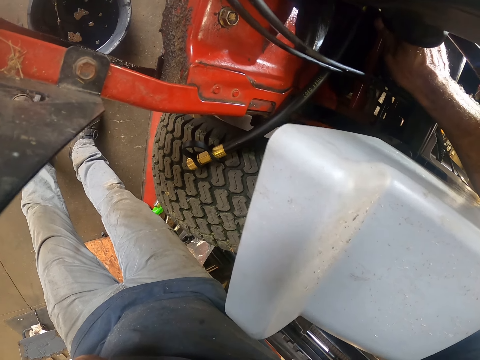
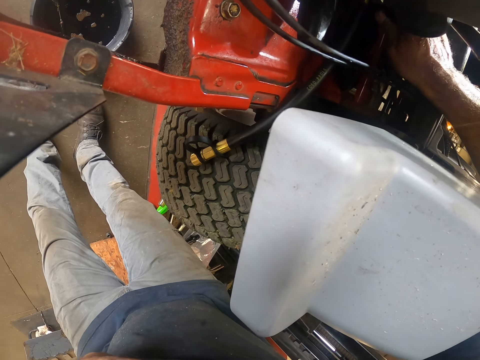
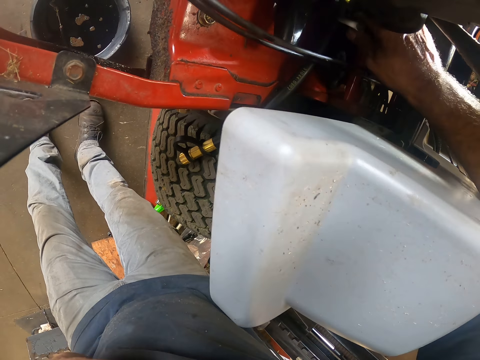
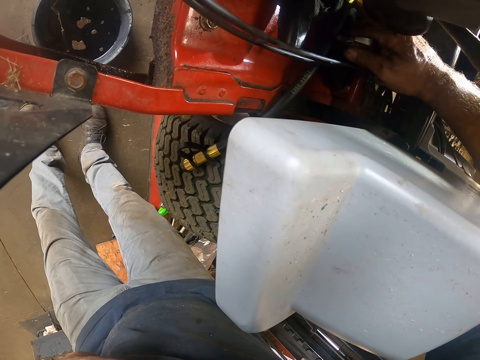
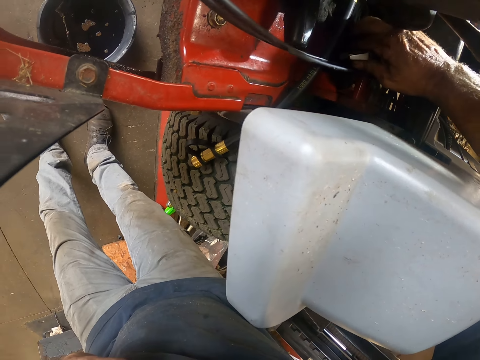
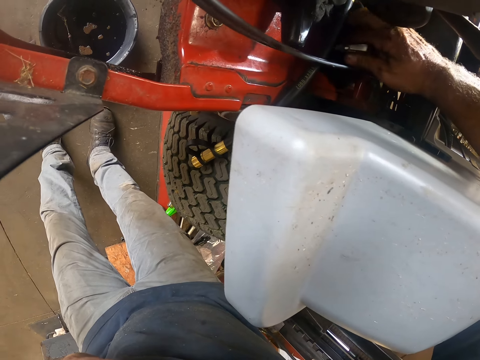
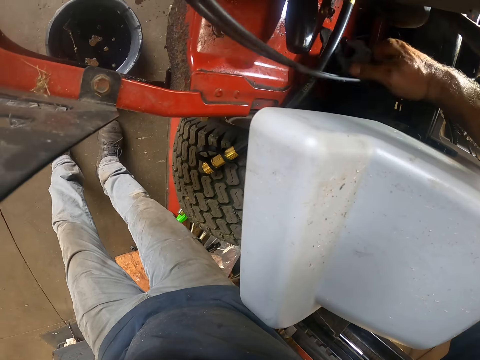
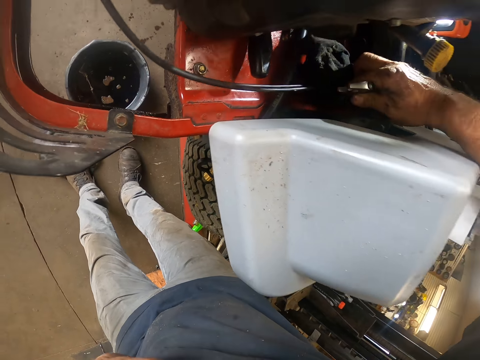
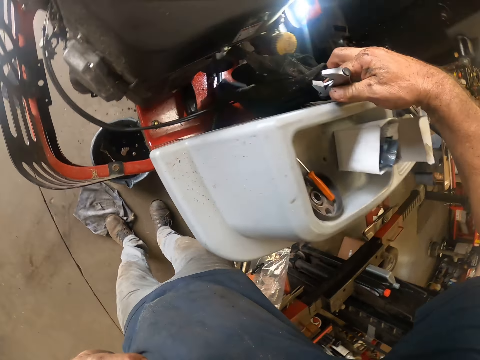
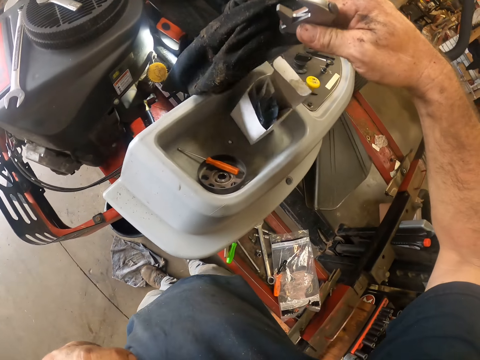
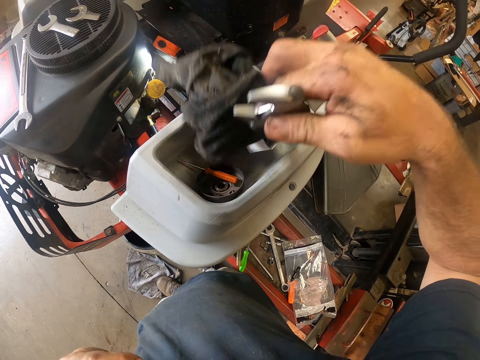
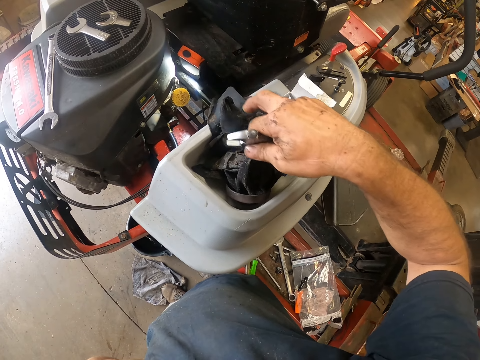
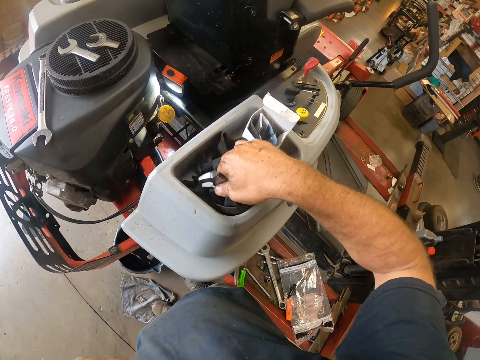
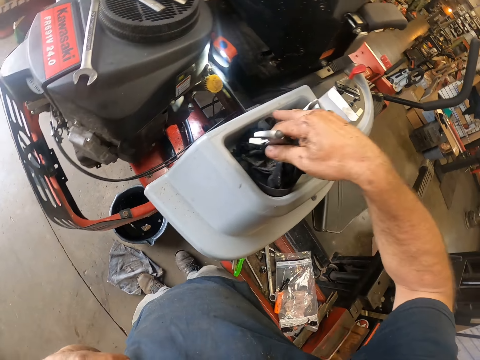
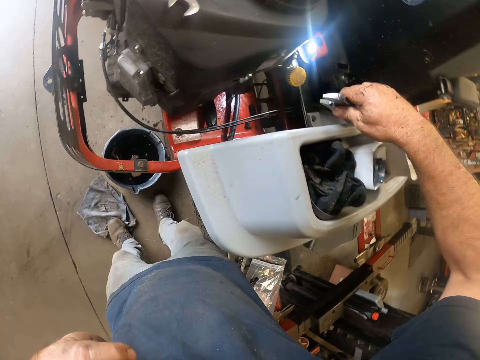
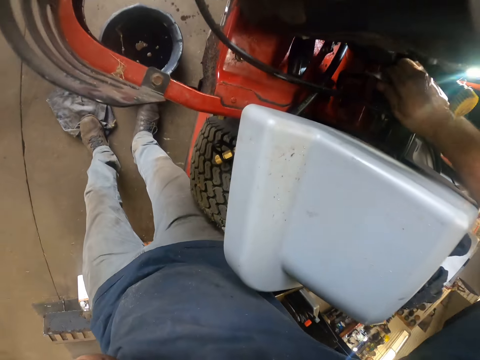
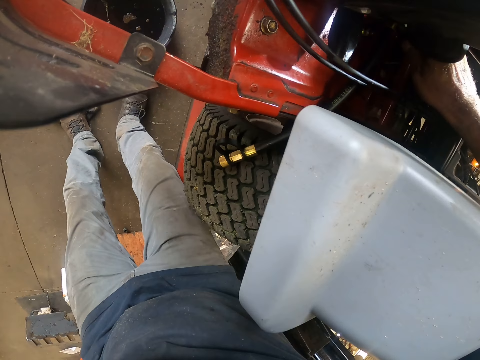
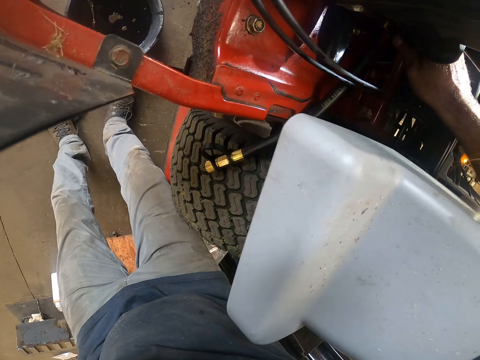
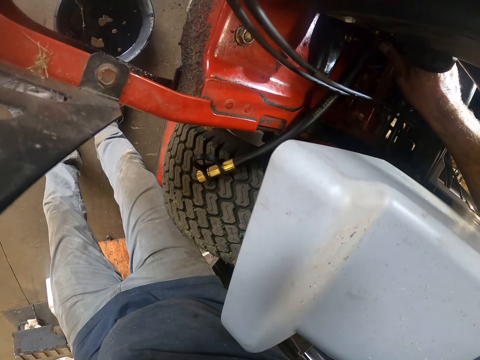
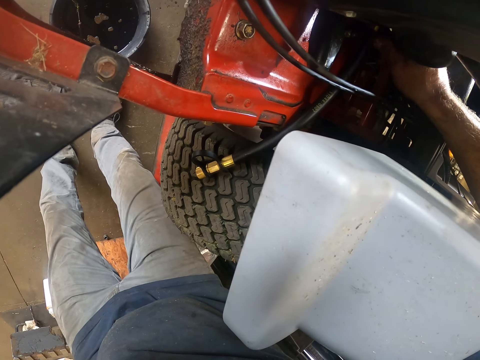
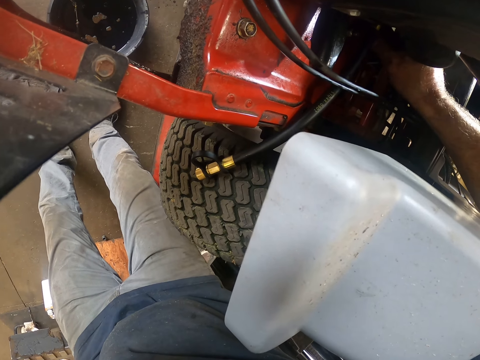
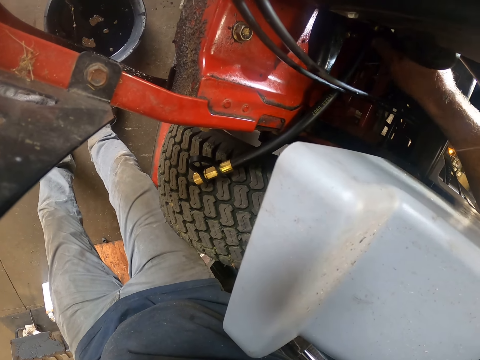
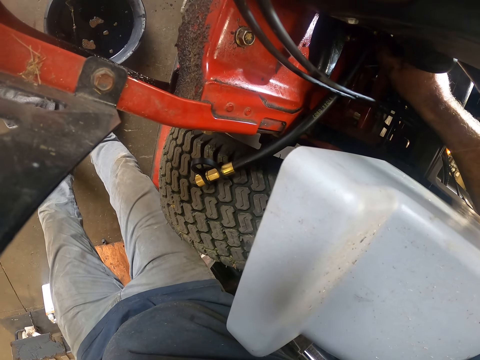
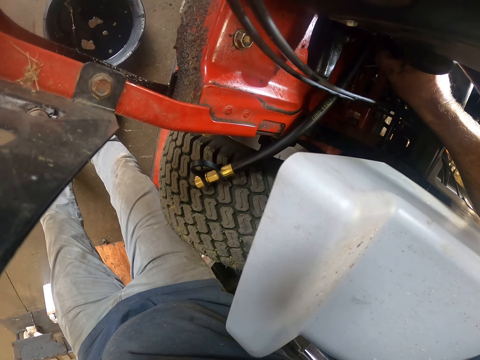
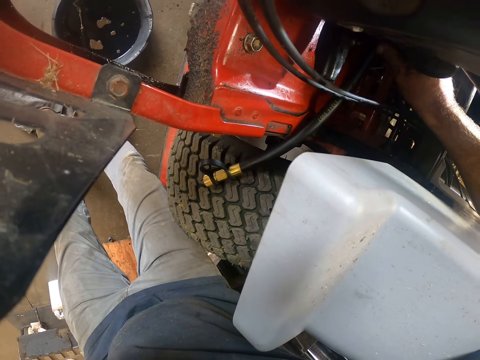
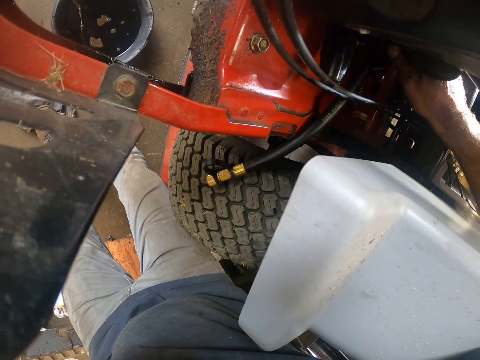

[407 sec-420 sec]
The camera wearer moves the hand holding the cloth. He removes another piece of cloth from the lawn mower with his right hand. He drops the cloth on a part of the lawn mower with his right hand. He works on the lawn mower with the spanner in his right hand. He tightens the nut.

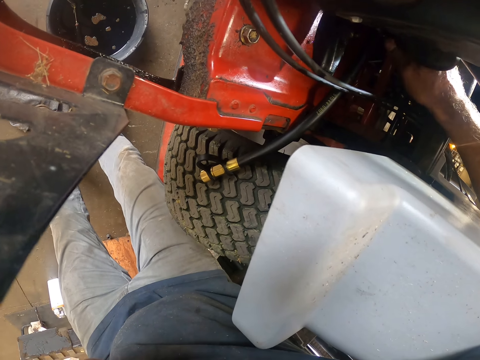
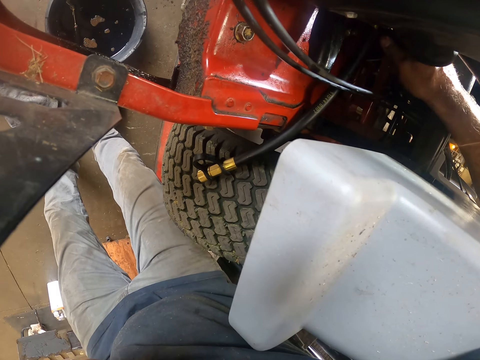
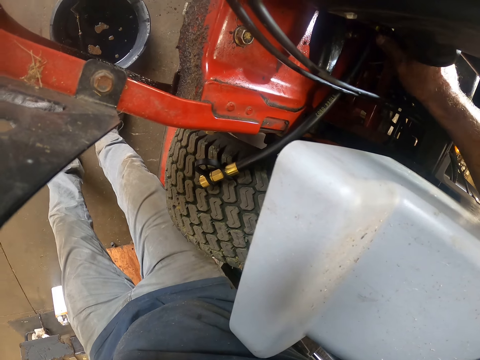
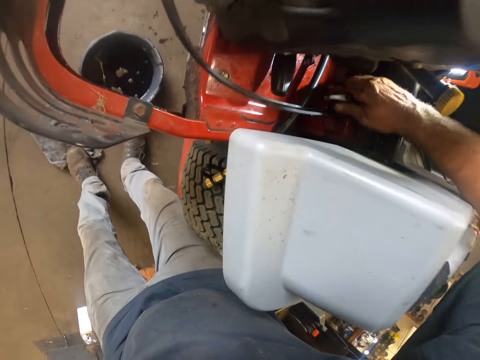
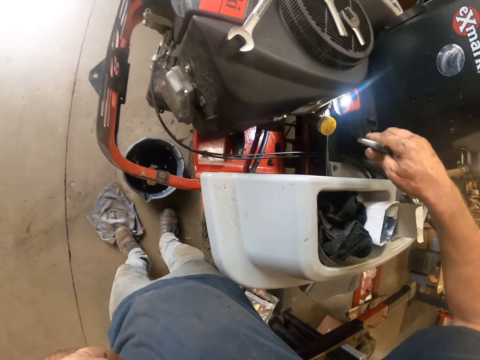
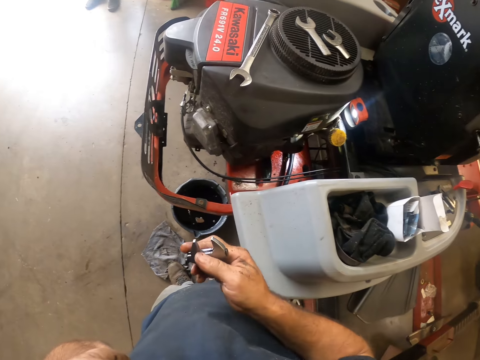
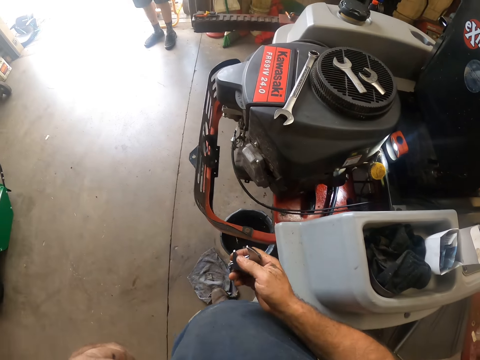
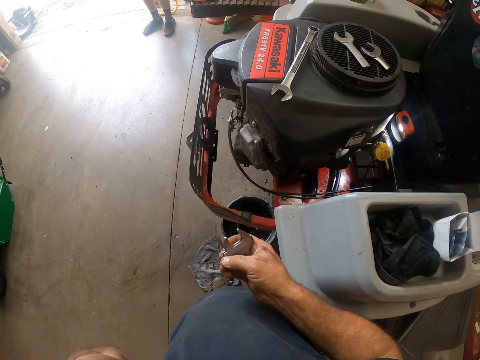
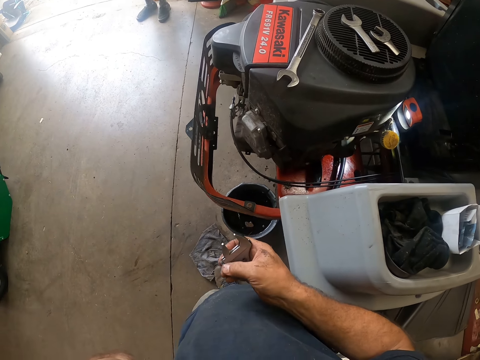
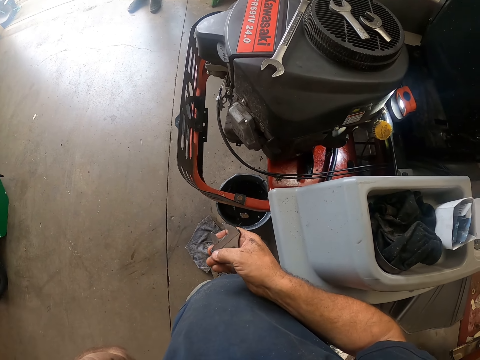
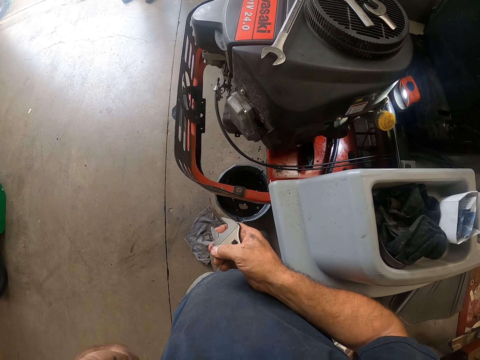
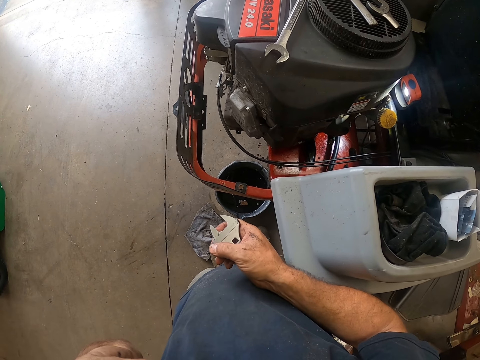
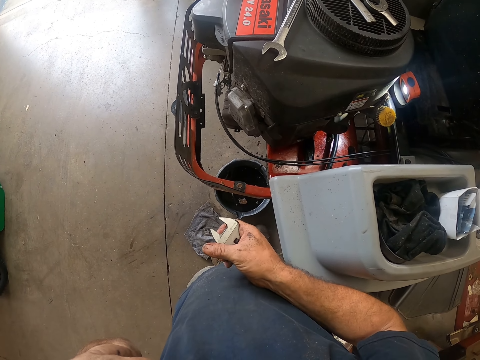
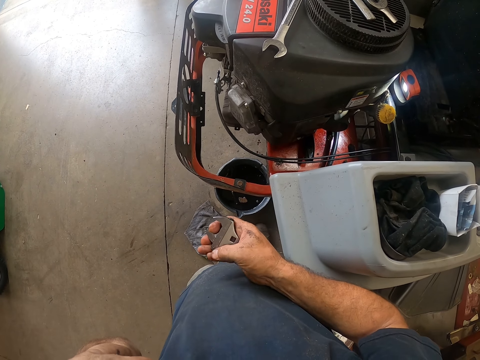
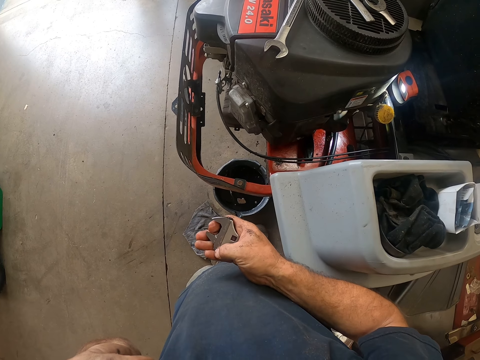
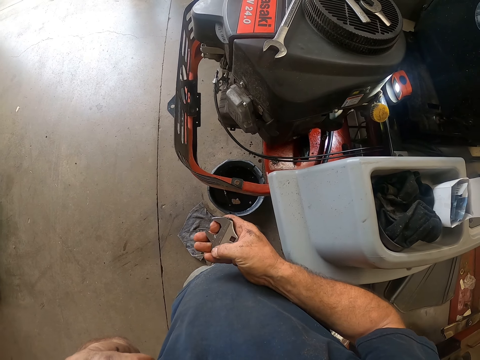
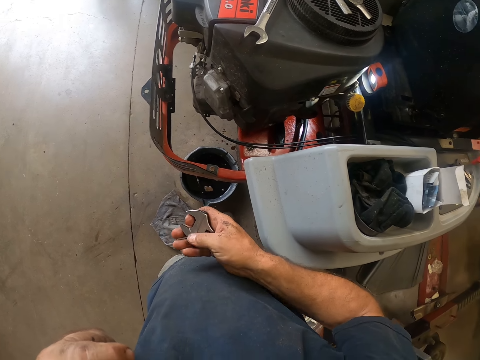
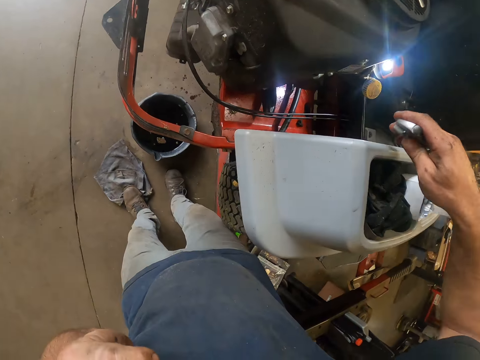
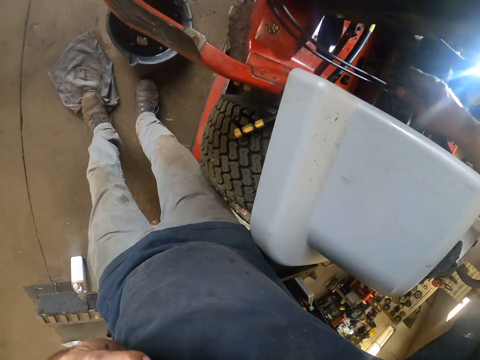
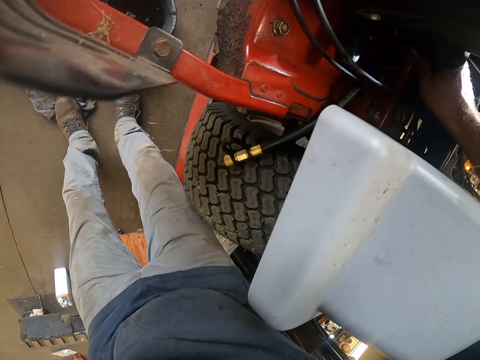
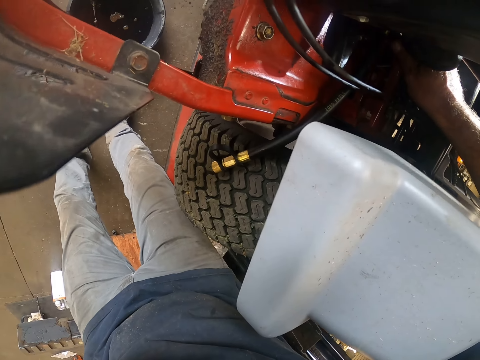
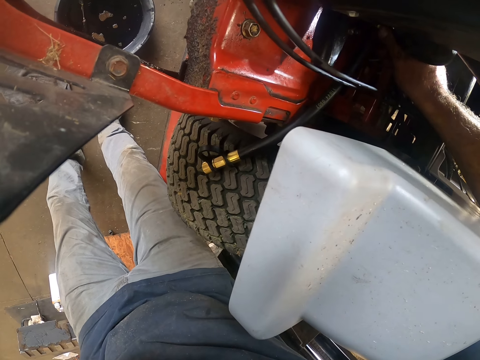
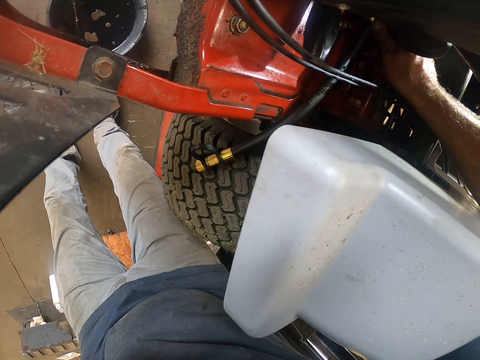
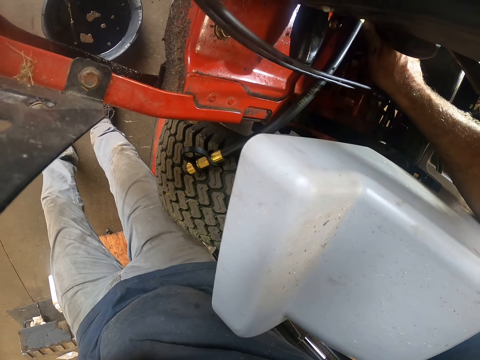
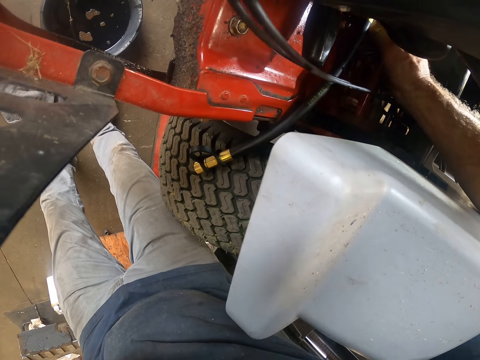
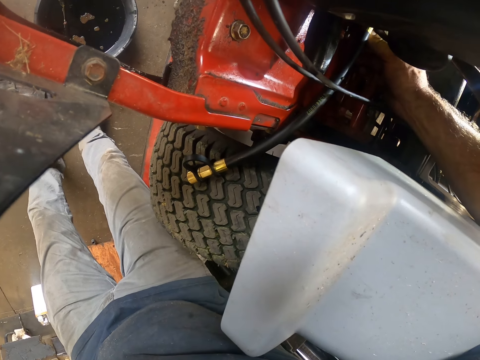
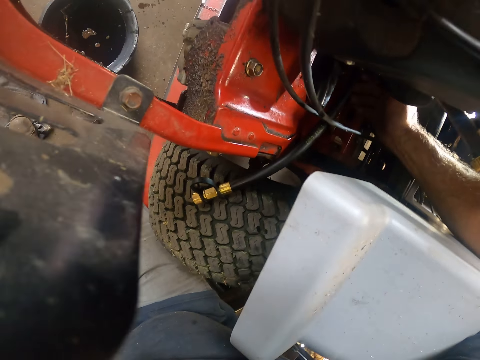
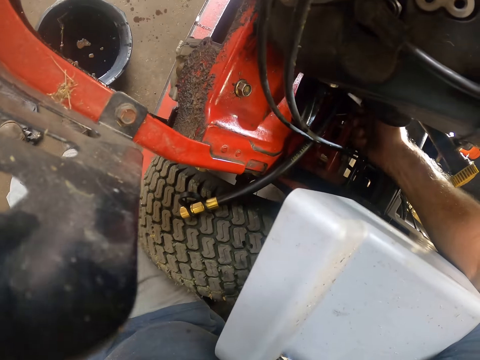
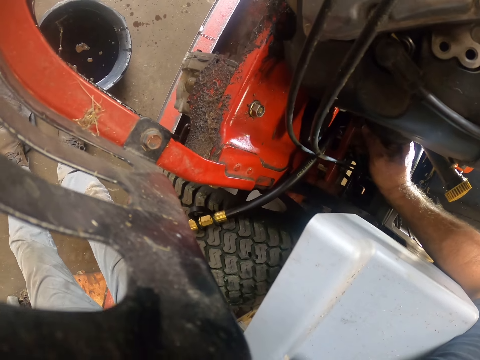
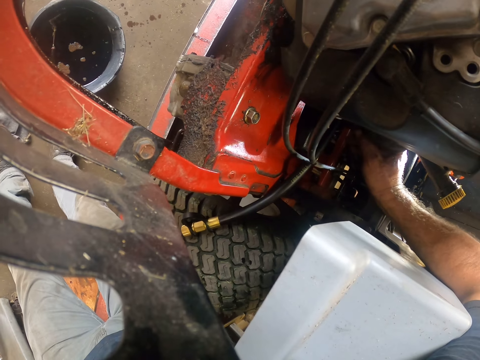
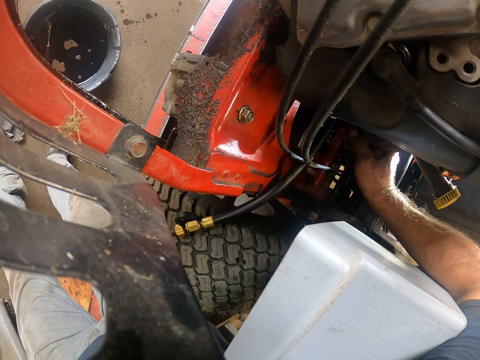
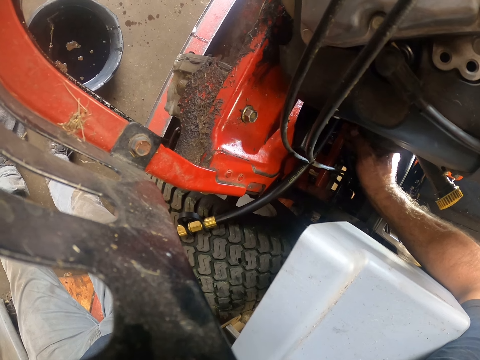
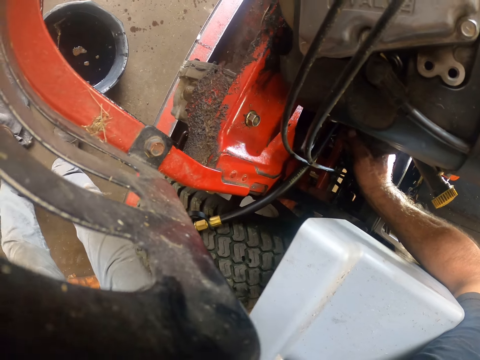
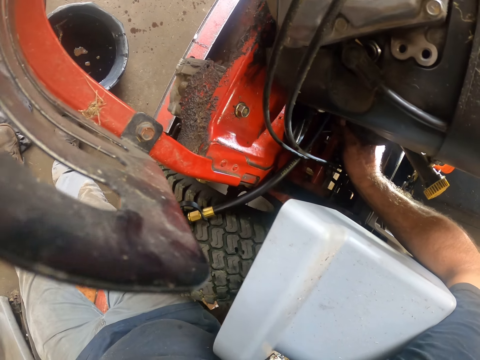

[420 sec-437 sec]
The camera wearer removes the spanner head from the lawn mower. He adjusts the spanner head. He works on the lawn mower with the spanner in his right hand. He tightens the nut.
